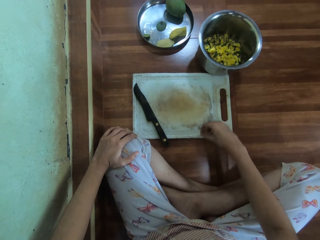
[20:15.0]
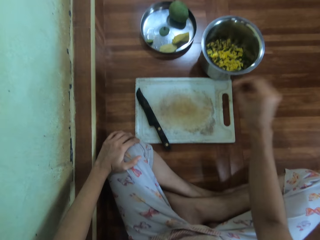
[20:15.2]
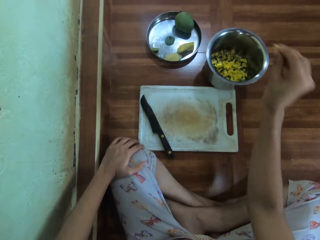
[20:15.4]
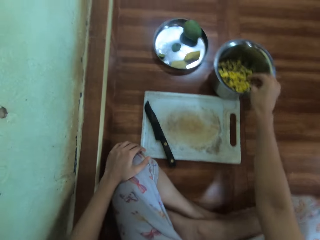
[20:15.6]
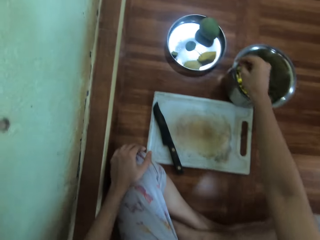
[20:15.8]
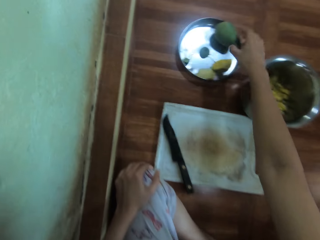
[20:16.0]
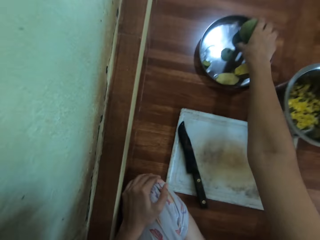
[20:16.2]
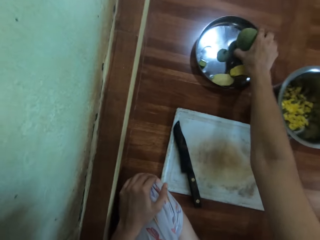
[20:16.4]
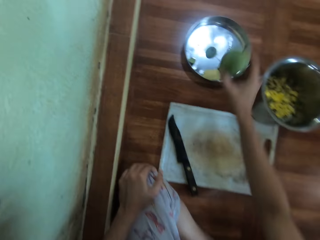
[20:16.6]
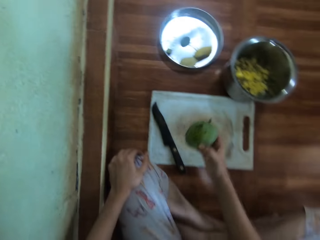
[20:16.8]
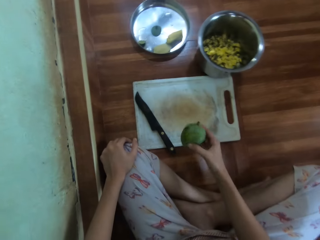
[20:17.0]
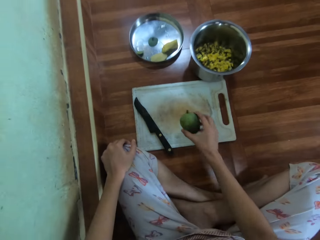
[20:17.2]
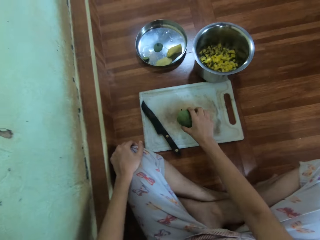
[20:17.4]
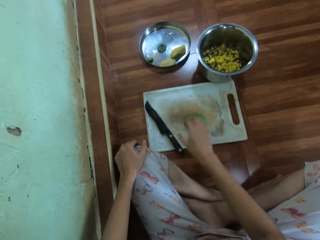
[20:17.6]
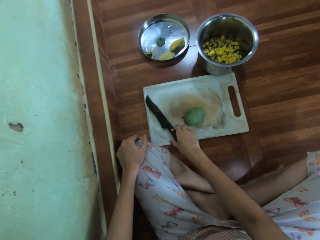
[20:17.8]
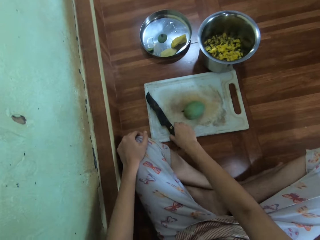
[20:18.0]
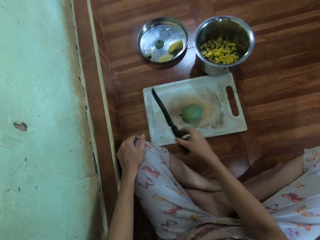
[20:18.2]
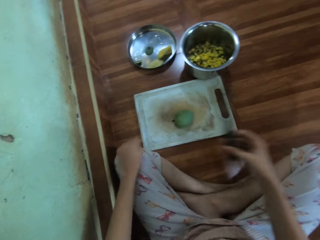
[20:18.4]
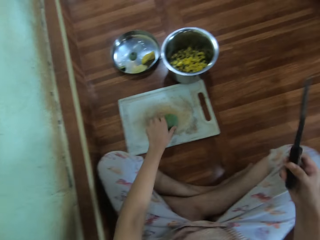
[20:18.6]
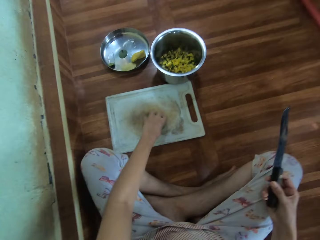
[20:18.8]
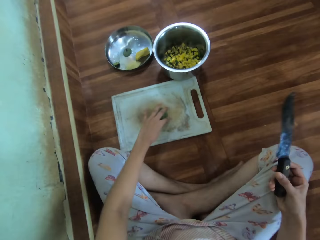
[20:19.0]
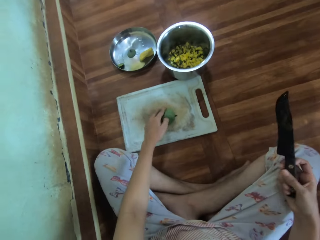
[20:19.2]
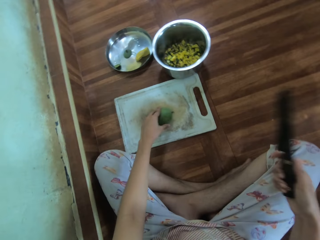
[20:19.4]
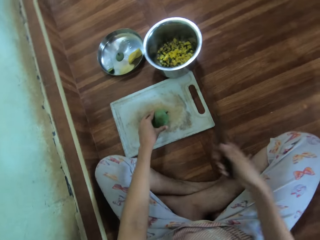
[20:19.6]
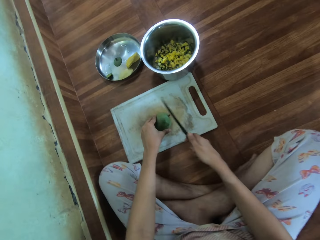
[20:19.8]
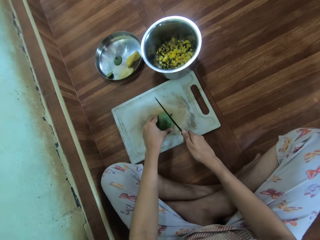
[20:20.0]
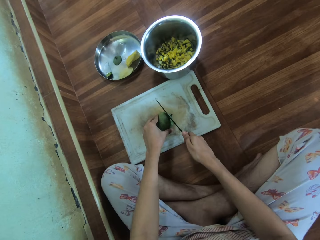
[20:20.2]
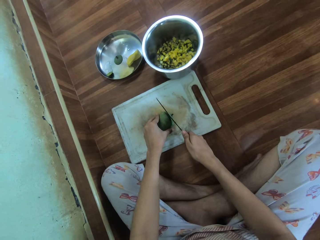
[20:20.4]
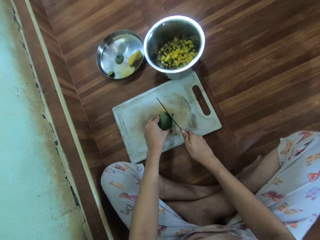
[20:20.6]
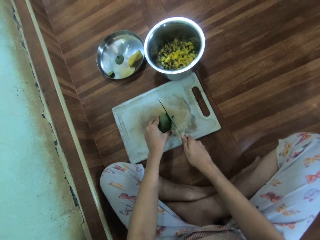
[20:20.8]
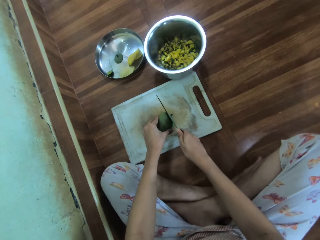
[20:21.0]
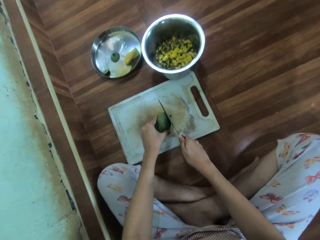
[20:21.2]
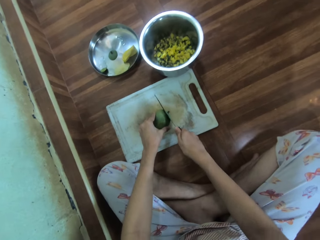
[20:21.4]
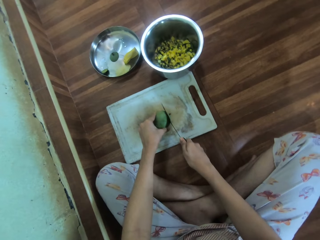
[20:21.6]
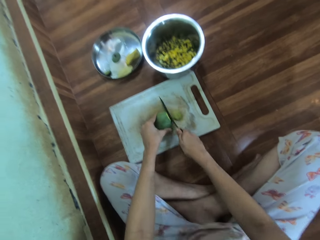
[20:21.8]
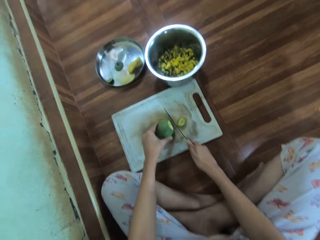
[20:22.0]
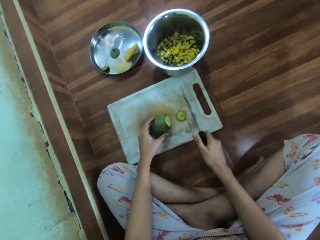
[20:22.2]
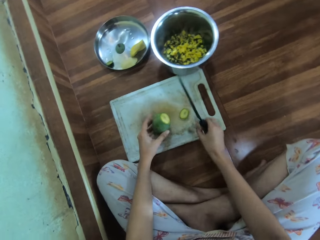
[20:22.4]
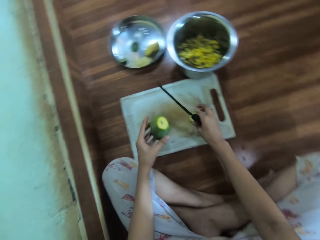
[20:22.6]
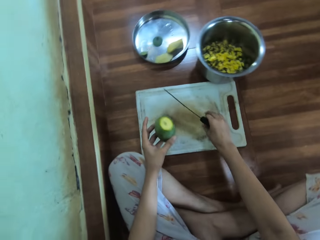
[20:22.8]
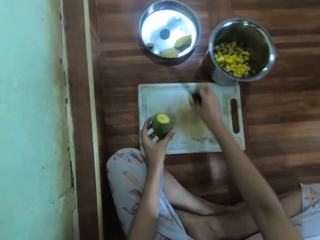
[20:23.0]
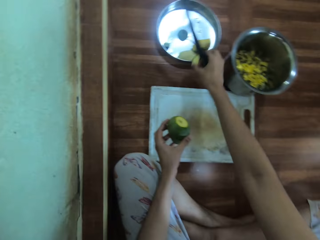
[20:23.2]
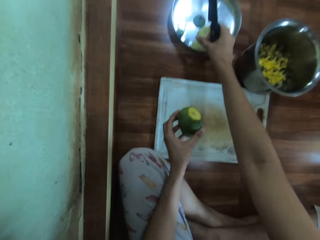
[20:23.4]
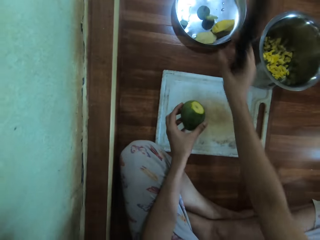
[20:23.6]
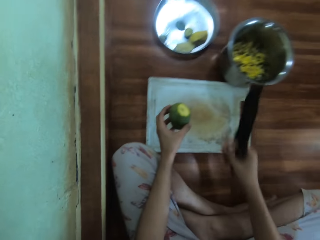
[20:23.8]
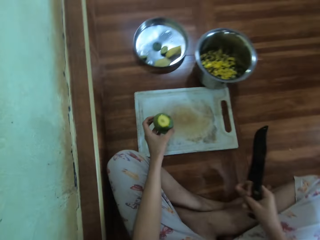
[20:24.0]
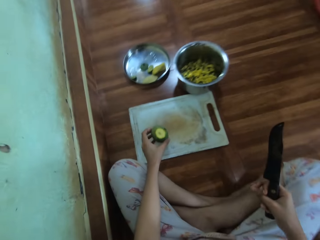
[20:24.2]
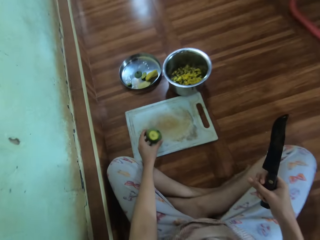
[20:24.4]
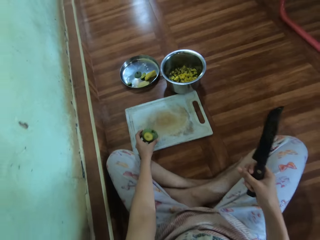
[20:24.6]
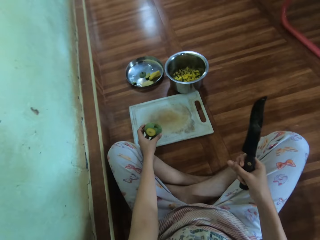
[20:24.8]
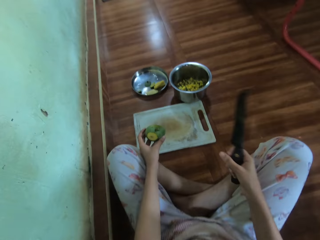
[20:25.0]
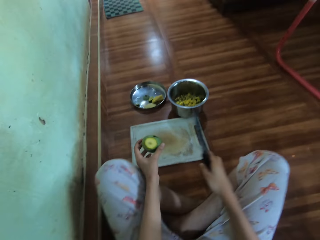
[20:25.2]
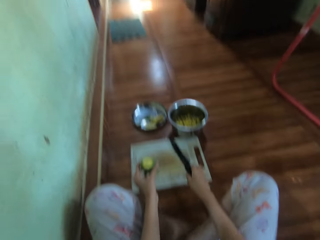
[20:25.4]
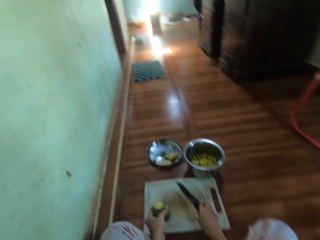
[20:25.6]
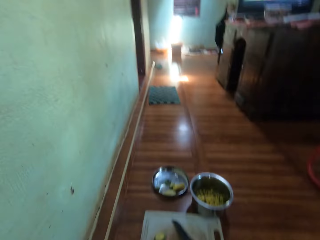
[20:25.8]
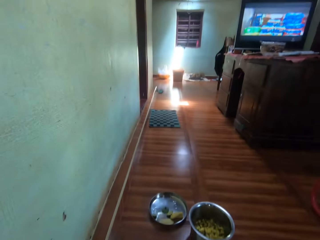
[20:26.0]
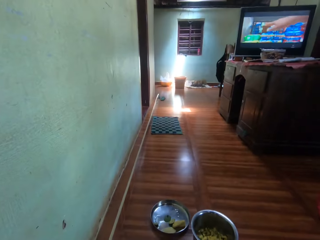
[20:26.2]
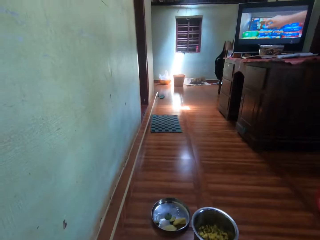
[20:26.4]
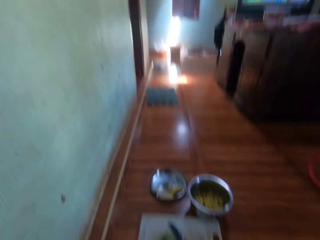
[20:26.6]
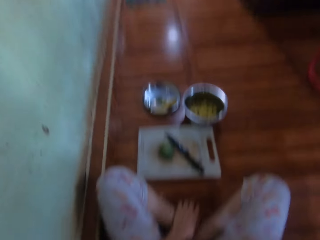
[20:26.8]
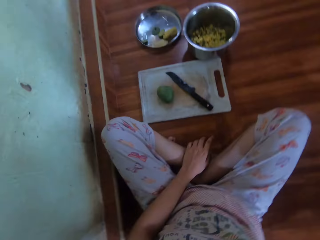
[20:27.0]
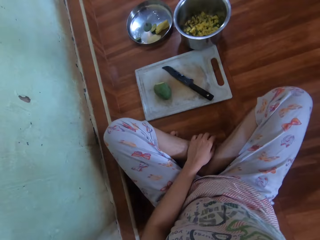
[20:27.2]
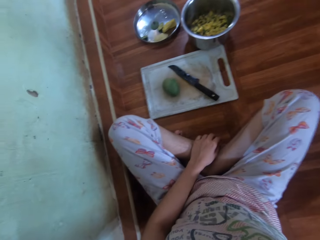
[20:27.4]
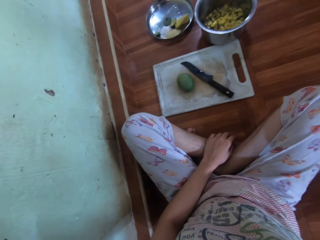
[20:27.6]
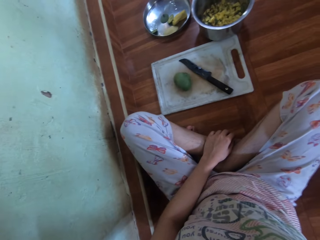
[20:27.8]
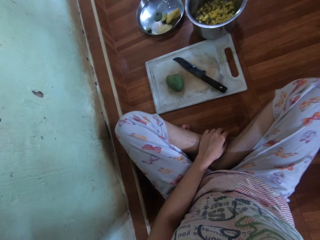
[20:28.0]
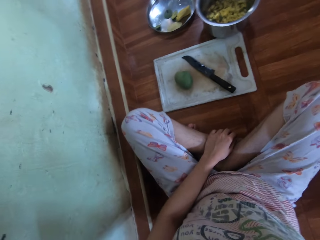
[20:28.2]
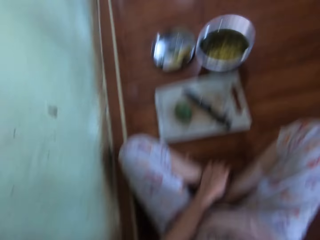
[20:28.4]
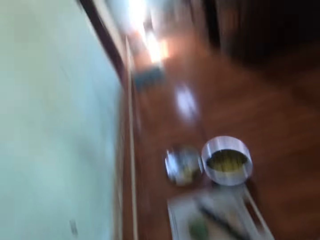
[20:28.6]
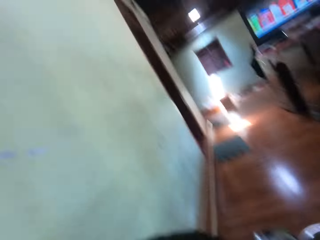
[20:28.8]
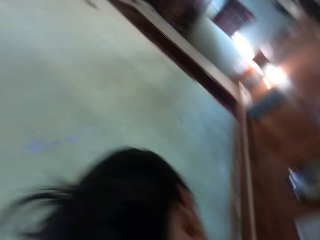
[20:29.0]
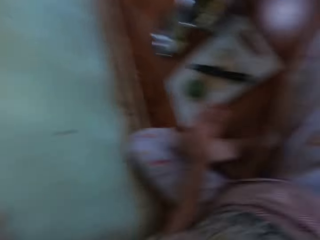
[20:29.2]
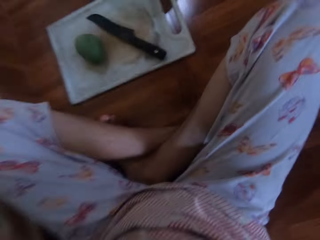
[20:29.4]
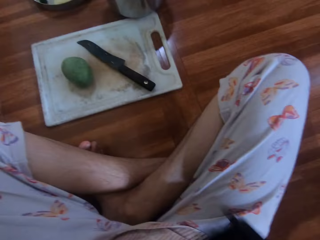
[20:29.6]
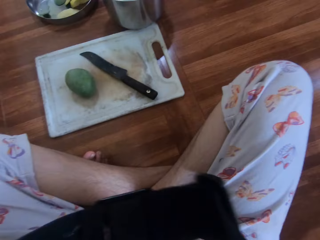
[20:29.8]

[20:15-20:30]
The camera wearer places the diced mango in a pot. She picks the mango on the plate and places the mango on a chopping board. She picks the knife. She holds the mango with her left hand. She peels the mango. She cuts the mango. She places the peels on the plate. She puts the mango piece on the plate. She places the knife on the chopping board and places the mango on the chopping board. She looks around the house.

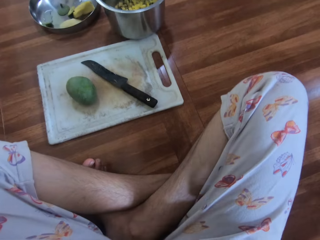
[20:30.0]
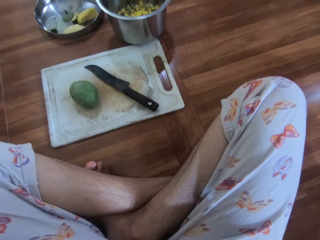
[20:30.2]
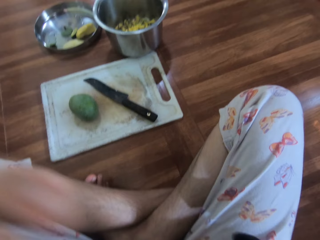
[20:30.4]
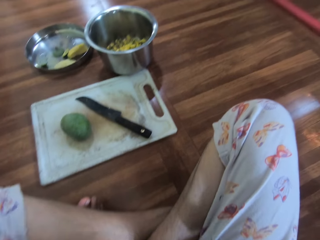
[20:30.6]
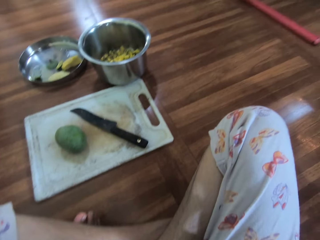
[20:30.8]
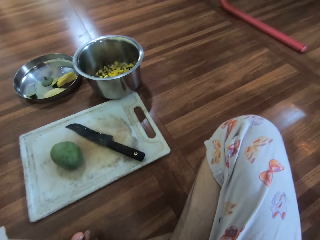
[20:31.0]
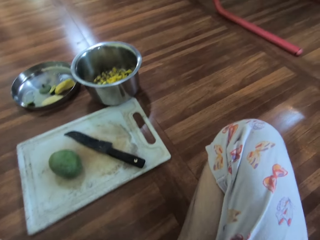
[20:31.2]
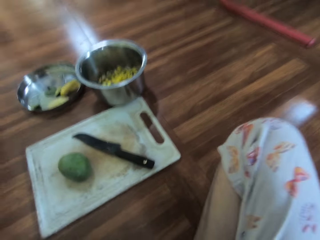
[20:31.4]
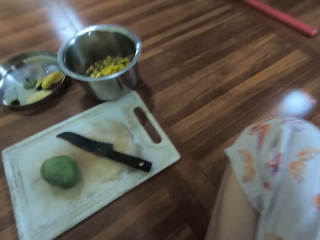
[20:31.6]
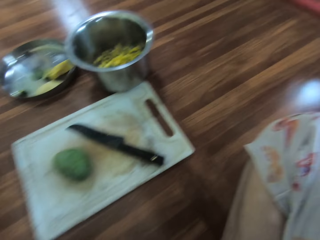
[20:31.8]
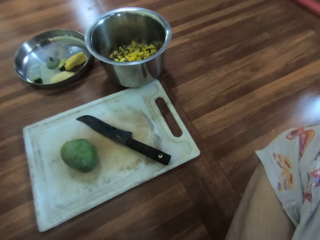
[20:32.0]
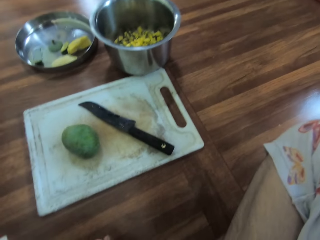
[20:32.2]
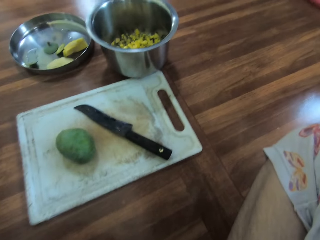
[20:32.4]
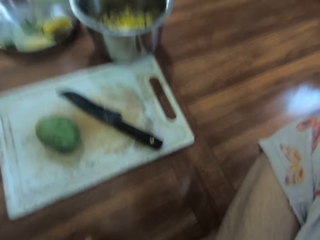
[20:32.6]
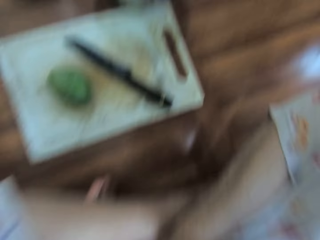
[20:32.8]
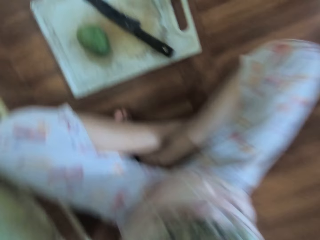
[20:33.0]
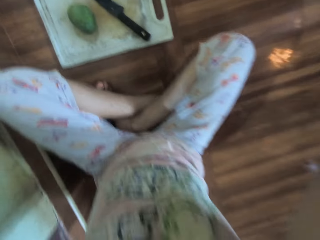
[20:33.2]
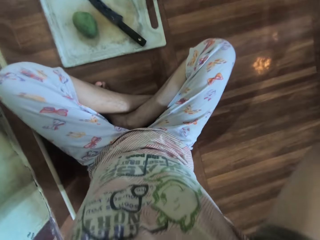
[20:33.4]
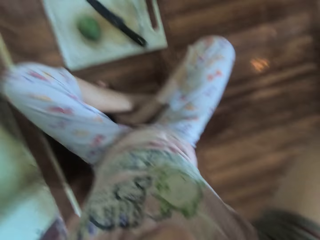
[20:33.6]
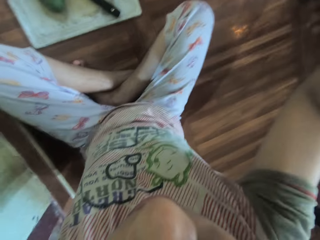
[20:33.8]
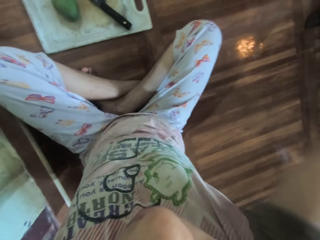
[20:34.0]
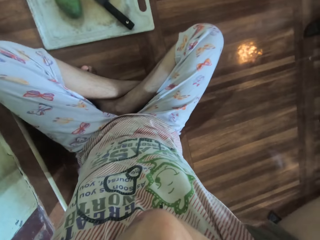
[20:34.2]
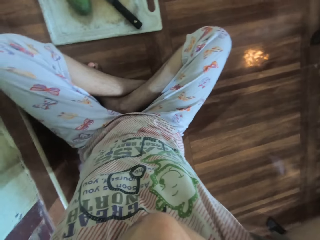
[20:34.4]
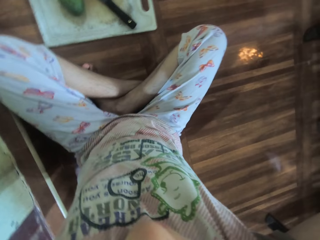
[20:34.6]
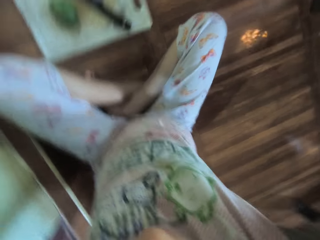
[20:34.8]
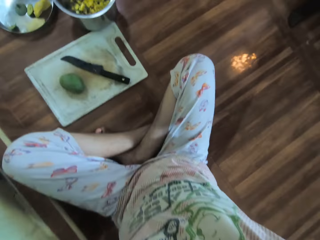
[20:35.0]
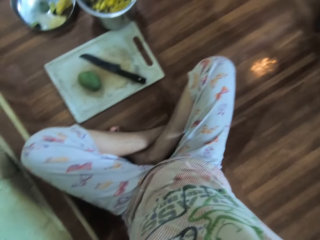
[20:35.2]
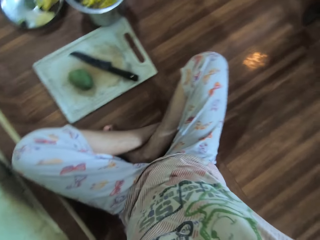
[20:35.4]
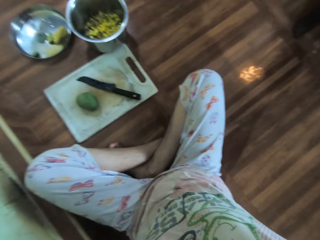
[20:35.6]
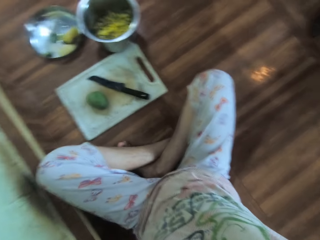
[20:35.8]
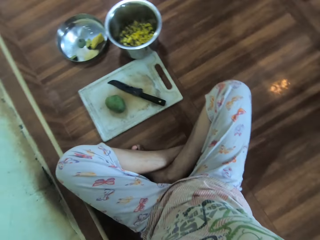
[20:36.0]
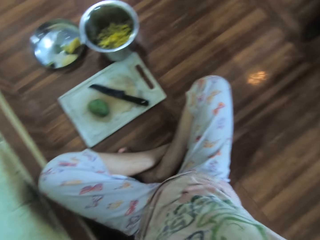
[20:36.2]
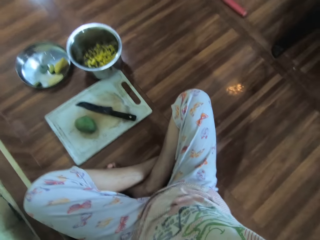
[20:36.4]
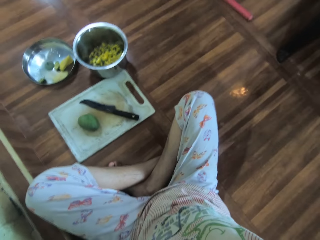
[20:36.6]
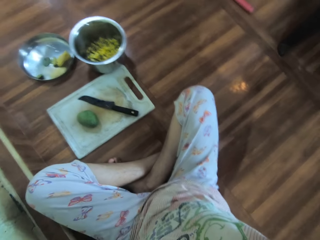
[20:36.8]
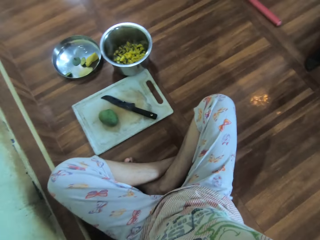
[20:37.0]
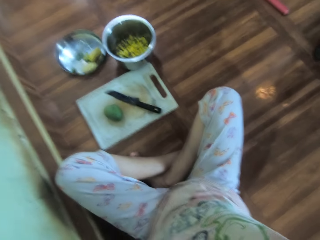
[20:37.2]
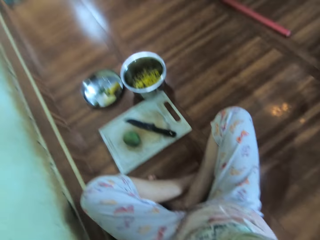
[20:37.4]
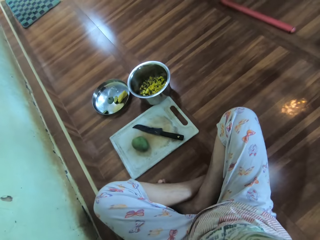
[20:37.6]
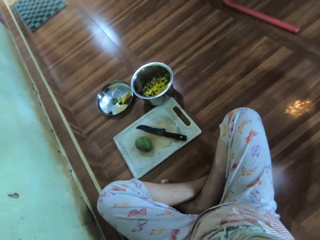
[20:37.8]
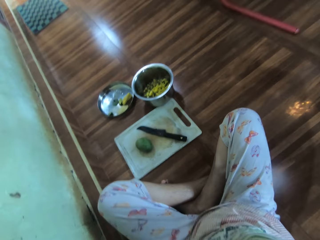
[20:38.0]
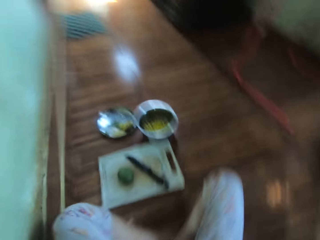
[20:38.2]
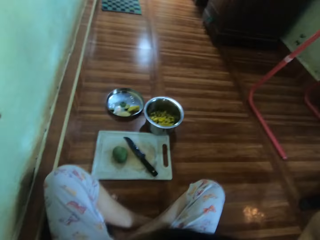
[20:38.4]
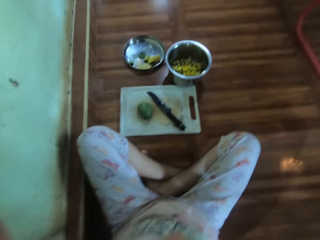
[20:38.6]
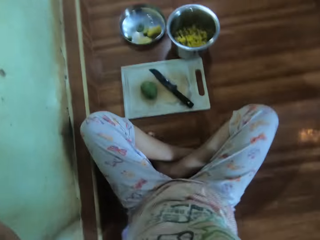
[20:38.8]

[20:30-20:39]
The camera wearer fixes the hair.
